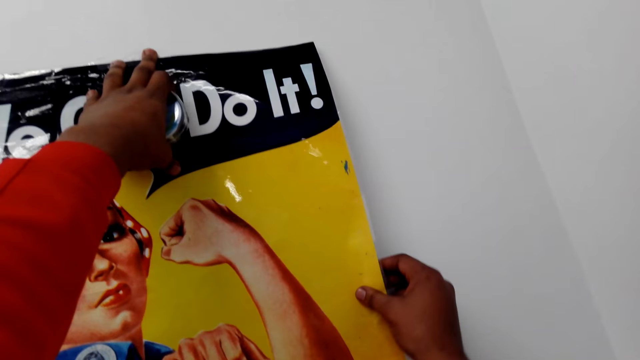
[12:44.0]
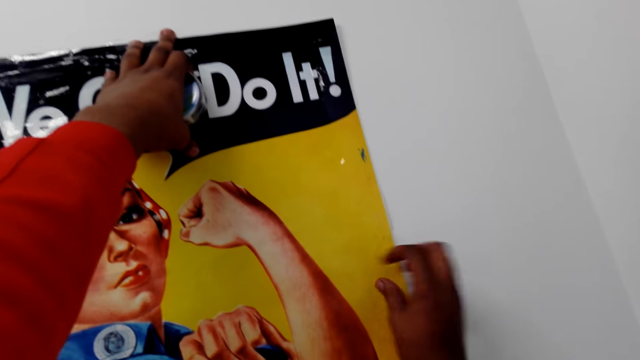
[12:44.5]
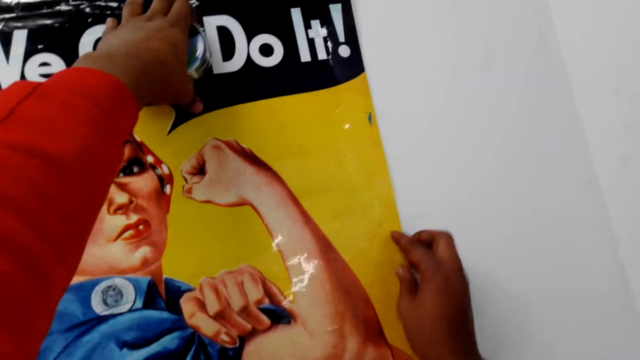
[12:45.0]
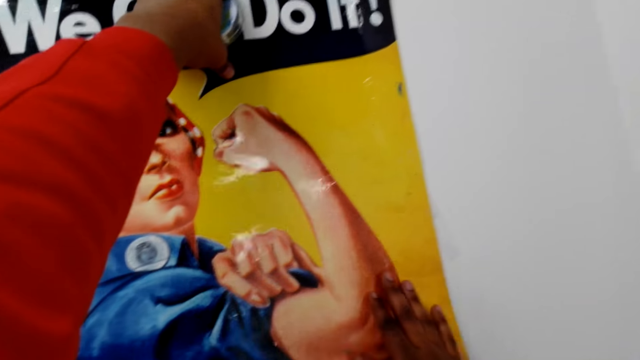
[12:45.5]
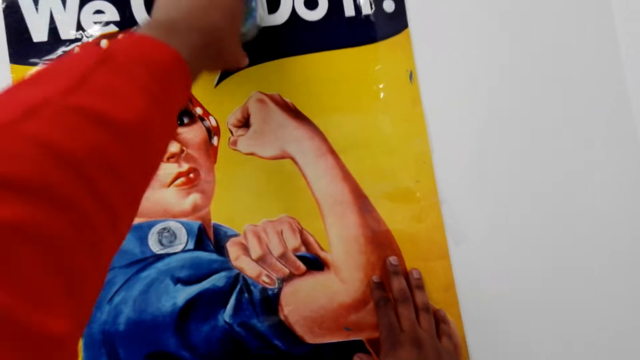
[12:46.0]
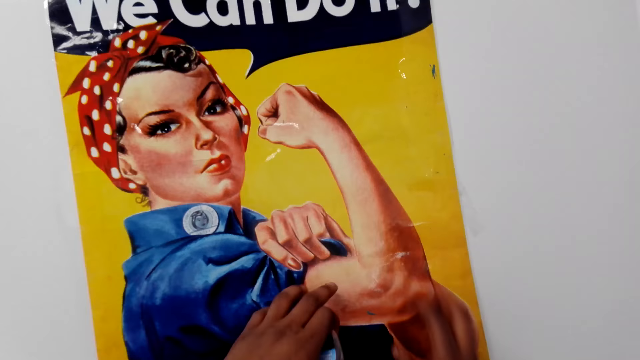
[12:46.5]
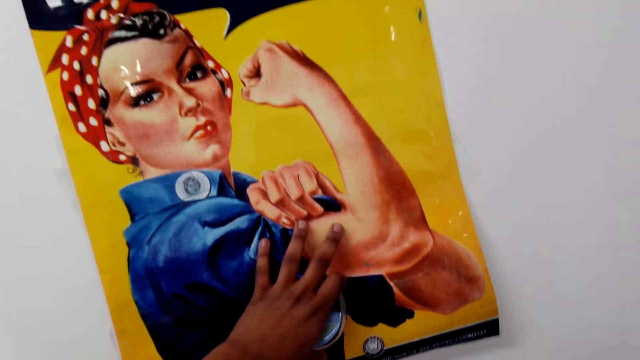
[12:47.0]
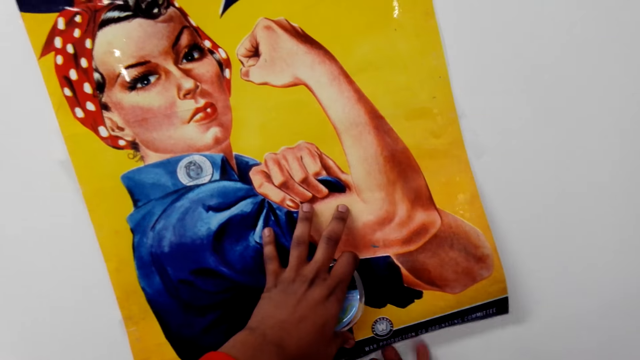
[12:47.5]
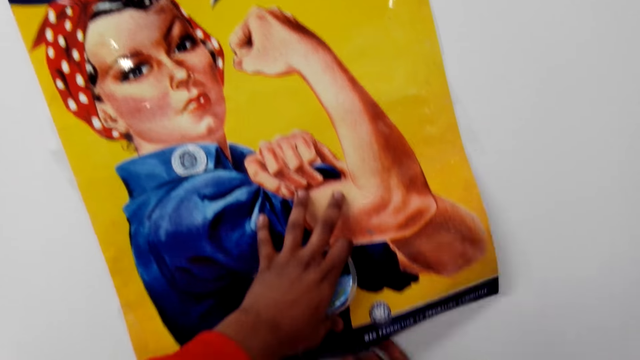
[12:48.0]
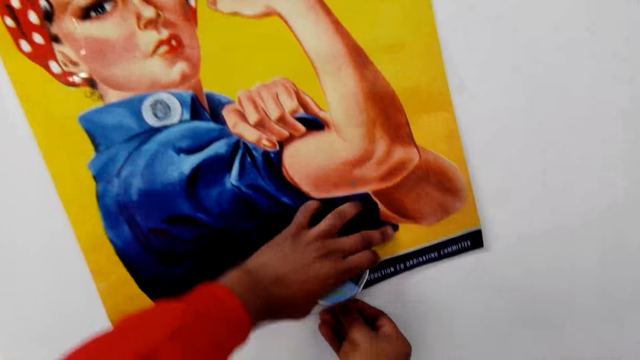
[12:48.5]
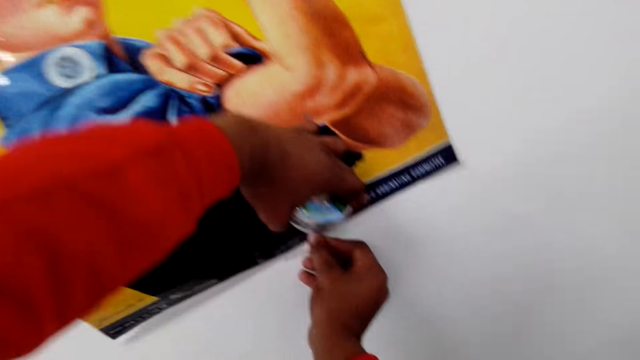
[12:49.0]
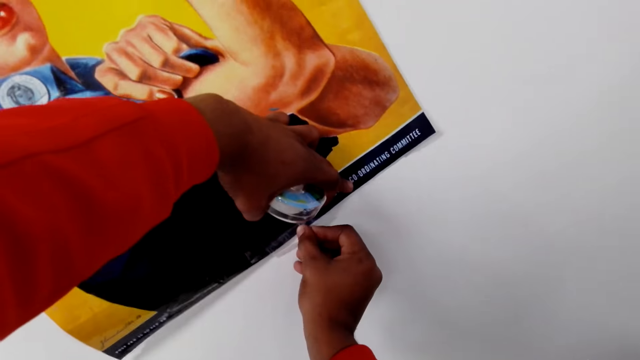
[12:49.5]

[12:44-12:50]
The camera wearer sticks the paper on the wall.

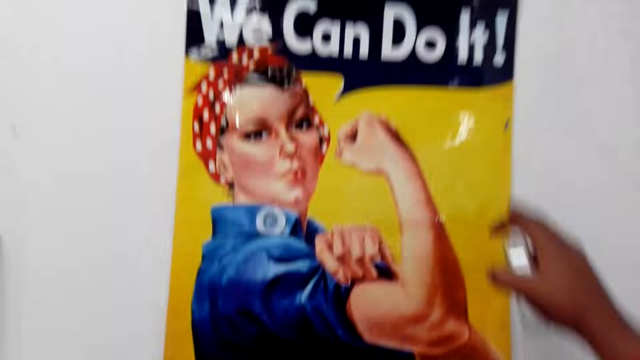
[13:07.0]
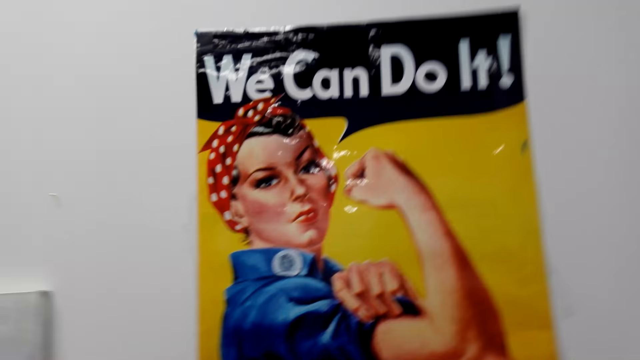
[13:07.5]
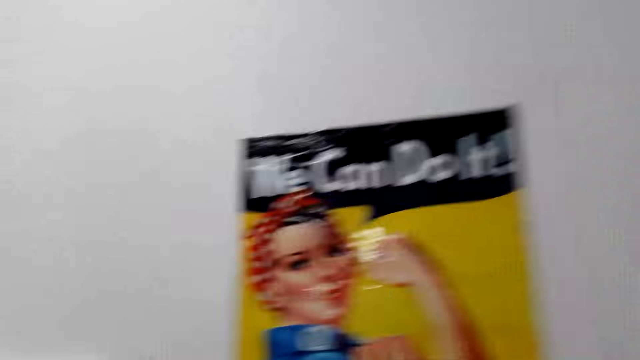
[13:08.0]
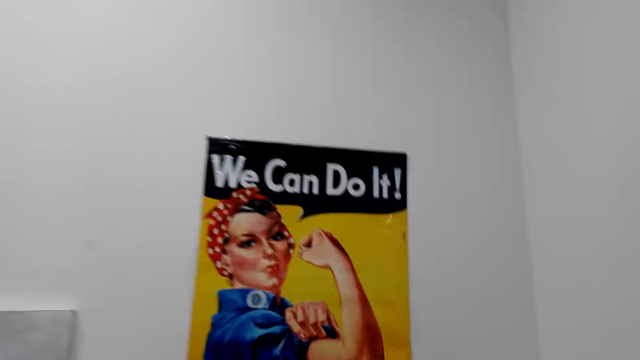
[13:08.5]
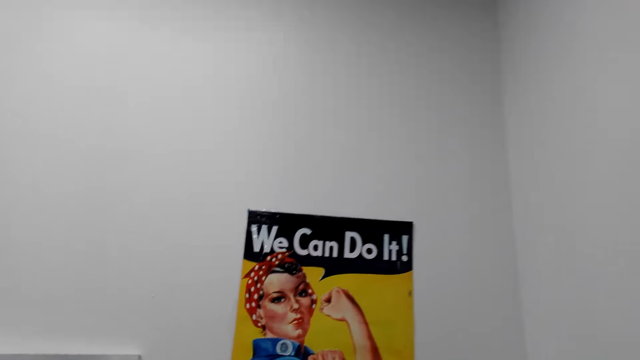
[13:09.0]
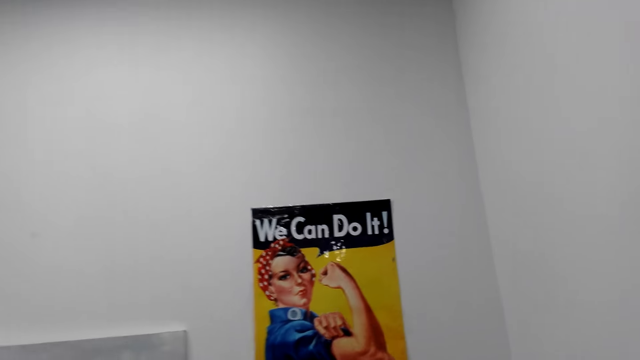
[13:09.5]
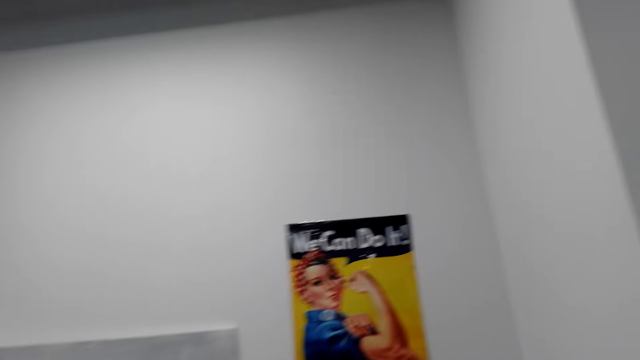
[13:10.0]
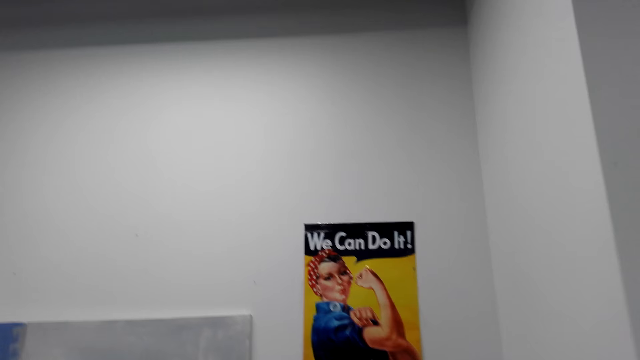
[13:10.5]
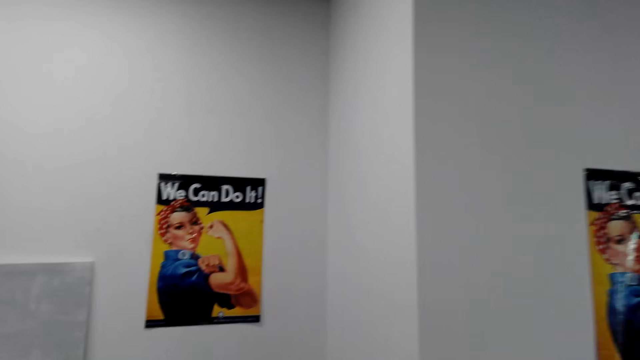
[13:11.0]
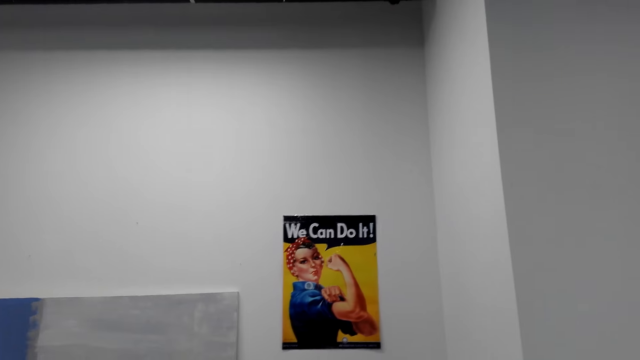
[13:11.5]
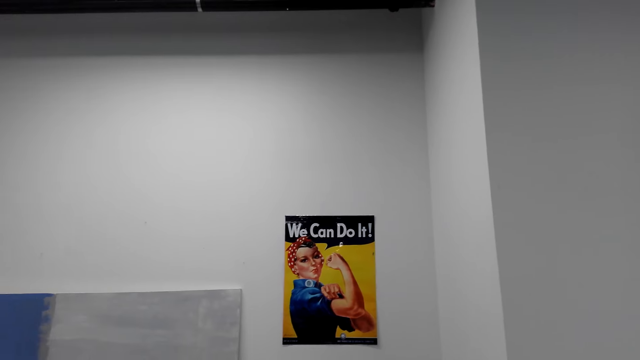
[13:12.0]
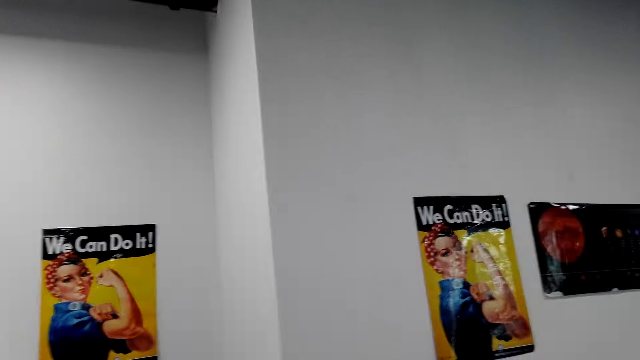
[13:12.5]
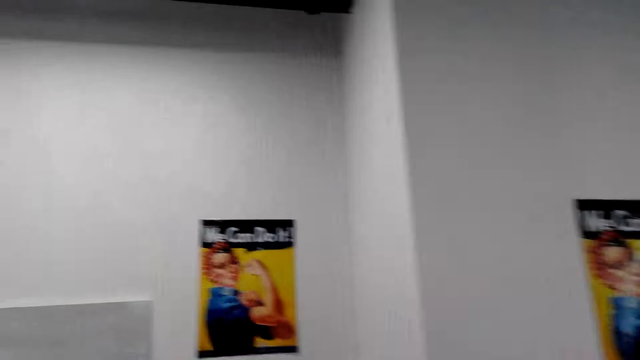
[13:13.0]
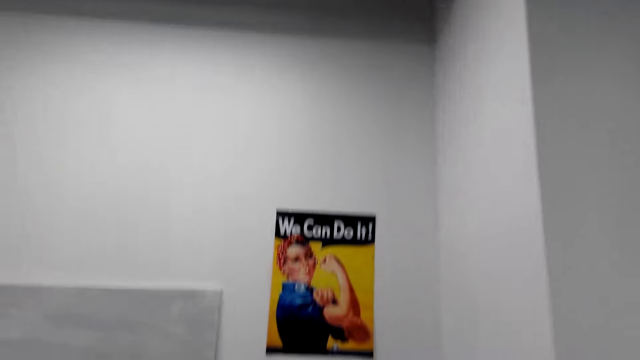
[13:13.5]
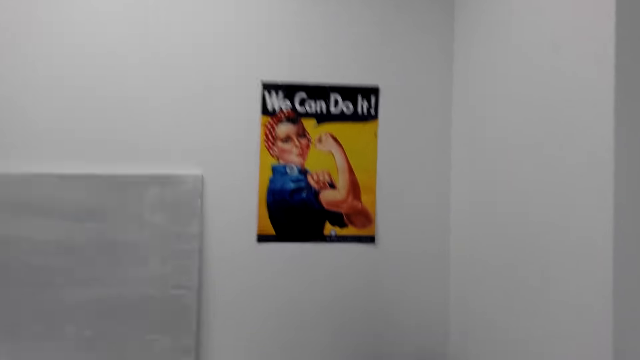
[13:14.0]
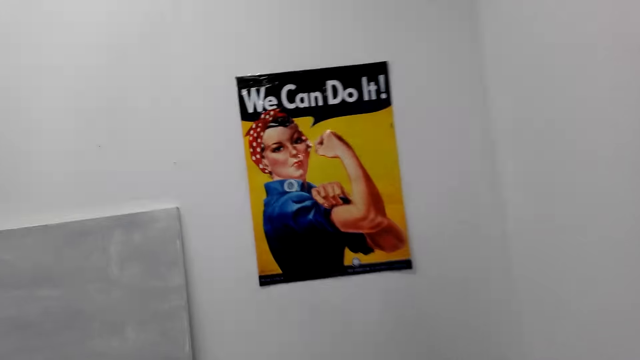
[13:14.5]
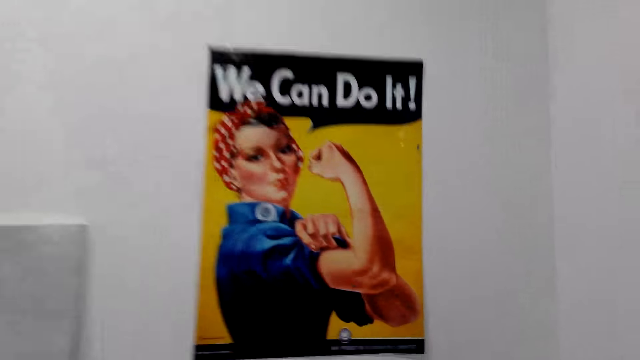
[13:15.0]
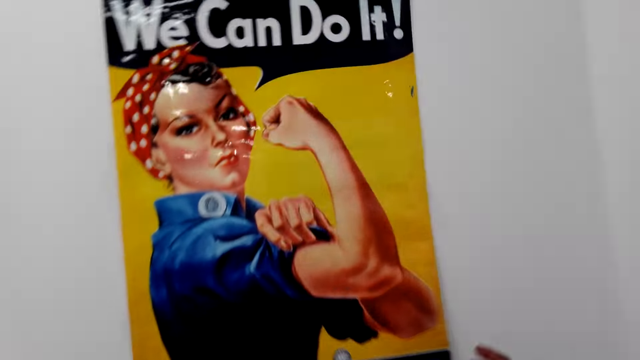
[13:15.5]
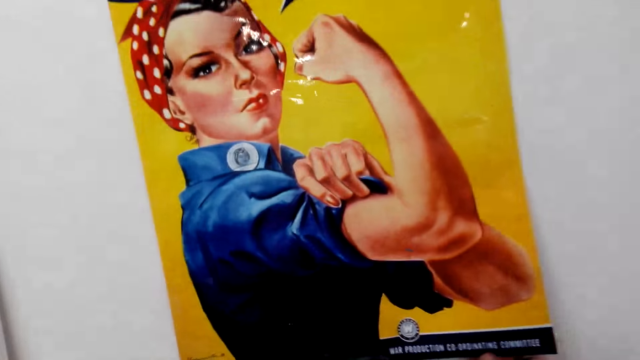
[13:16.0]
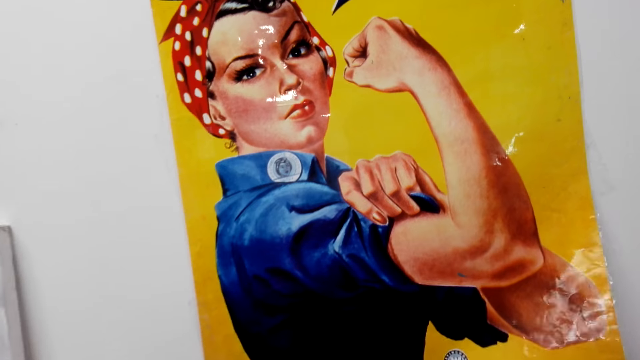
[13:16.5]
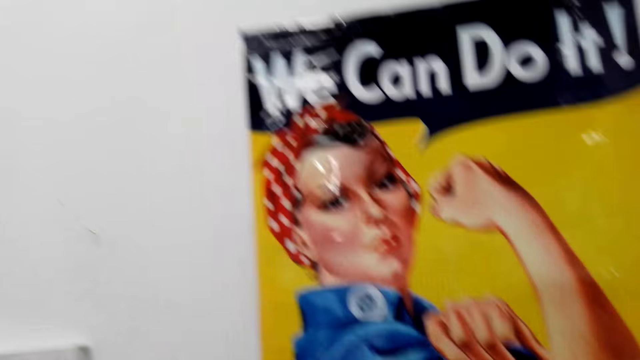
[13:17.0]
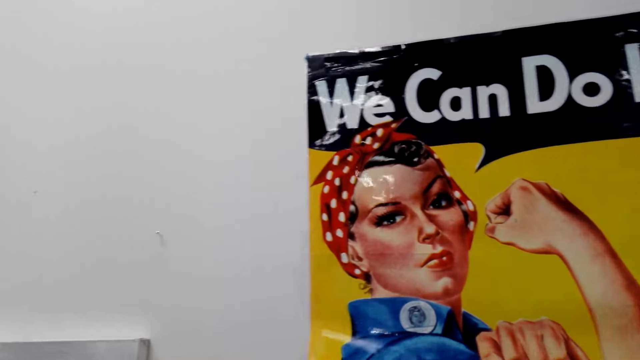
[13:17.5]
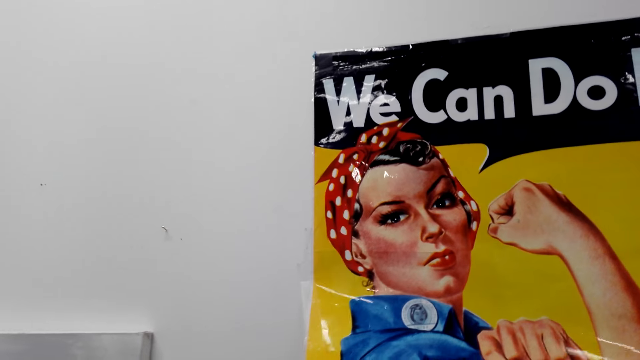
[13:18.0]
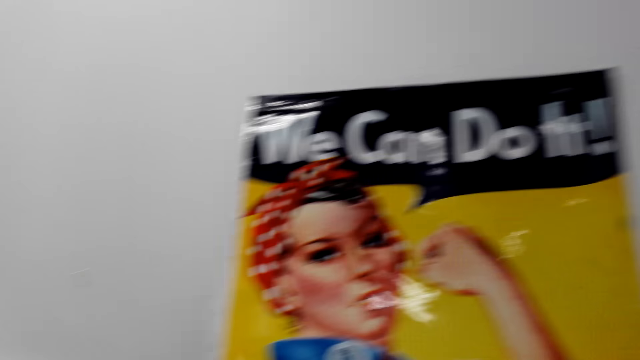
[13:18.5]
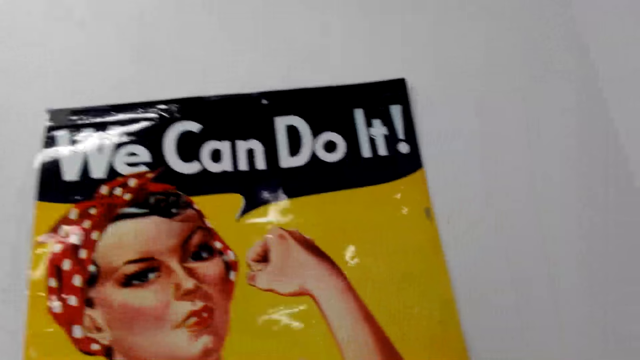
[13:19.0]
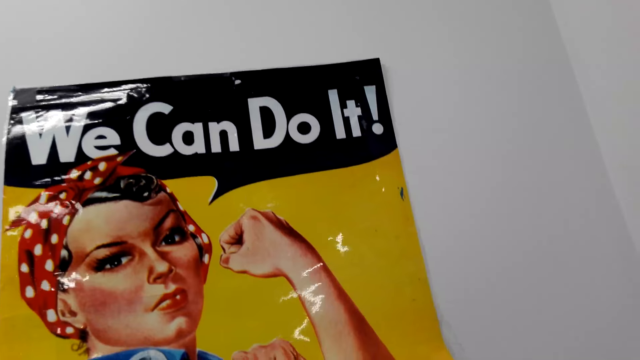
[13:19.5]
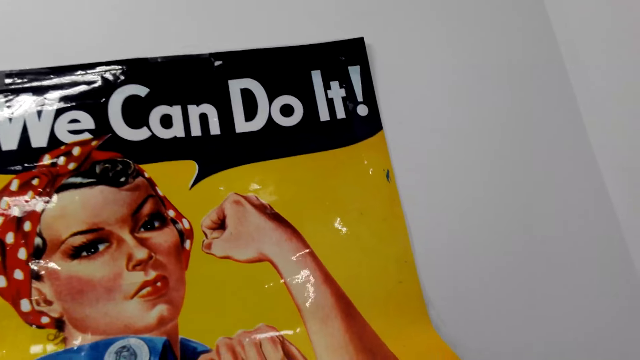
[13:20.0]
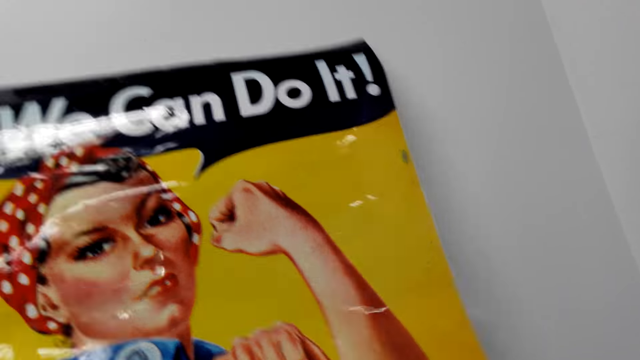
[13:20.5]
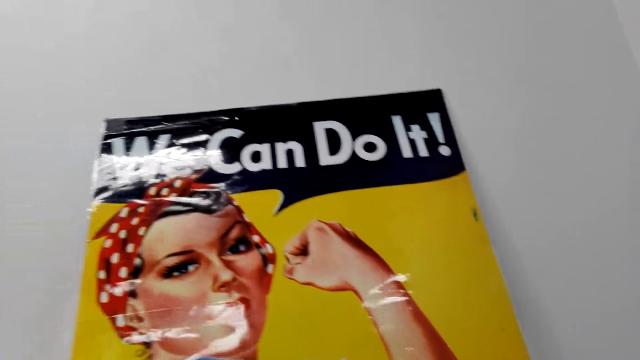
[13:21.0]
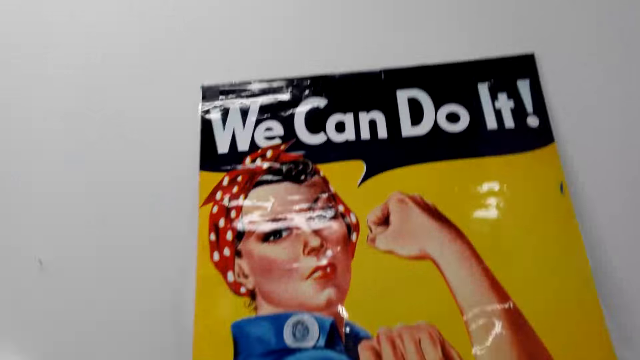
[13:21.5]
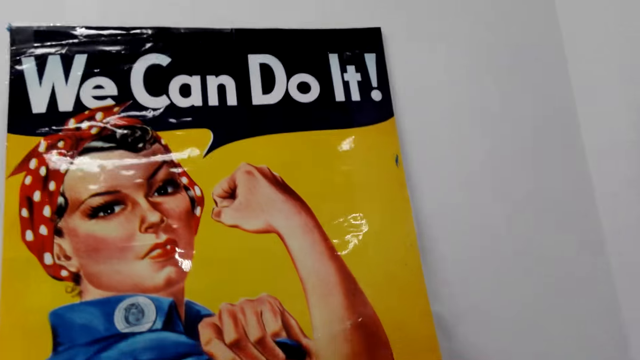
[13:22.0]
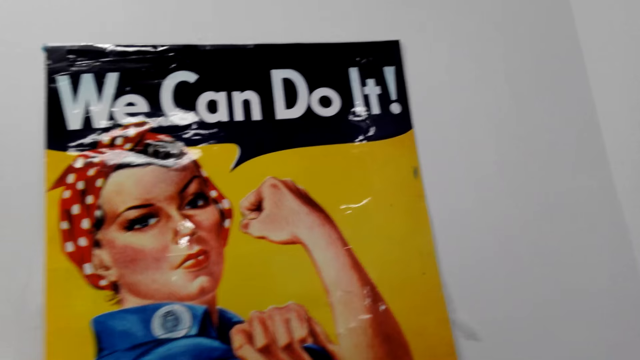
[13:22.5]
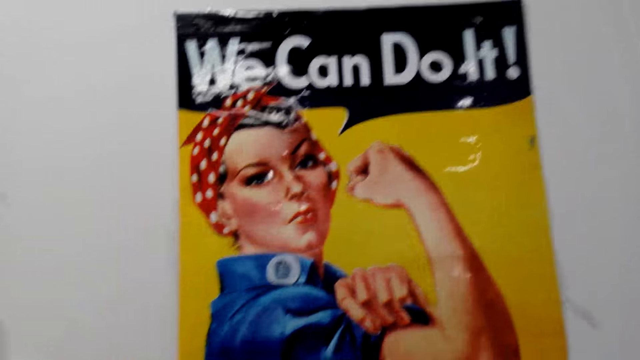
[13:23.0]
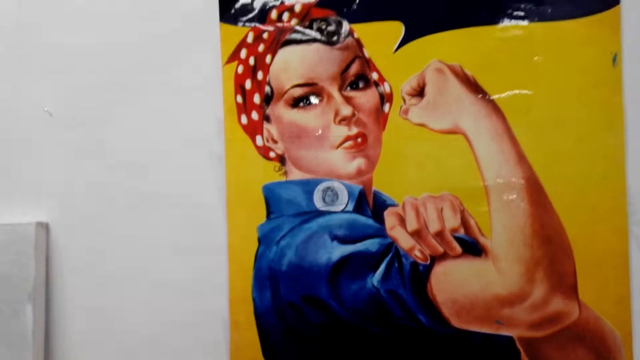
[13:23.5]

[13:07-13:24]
The camera wearer moves backwards from the picture. They walk on the floor. They move forwards towards the picture. They stick the picture on the wall. They move the paper on the wall.
